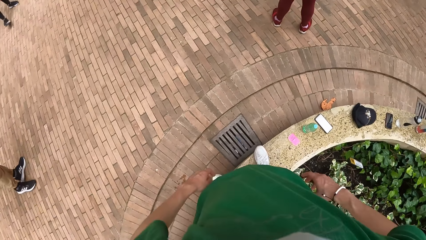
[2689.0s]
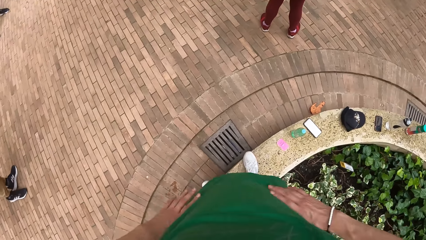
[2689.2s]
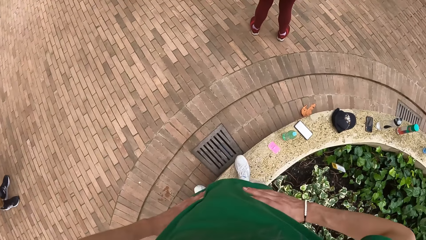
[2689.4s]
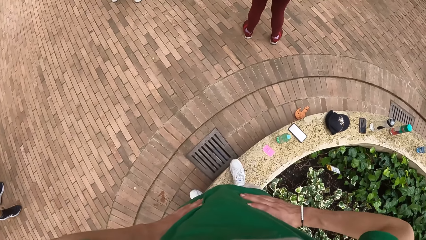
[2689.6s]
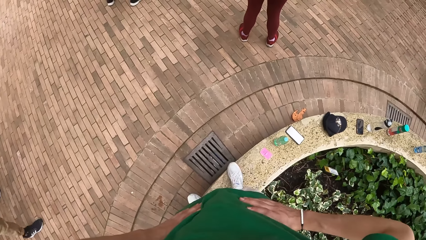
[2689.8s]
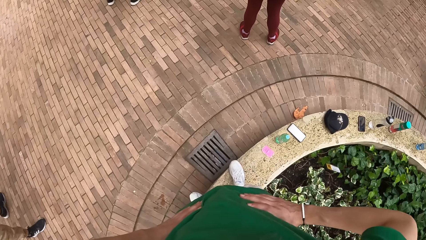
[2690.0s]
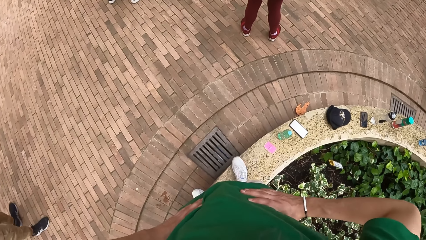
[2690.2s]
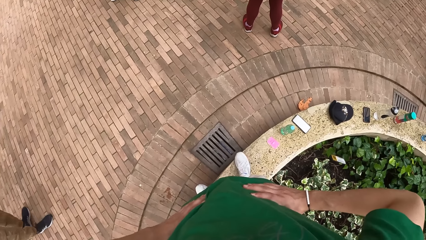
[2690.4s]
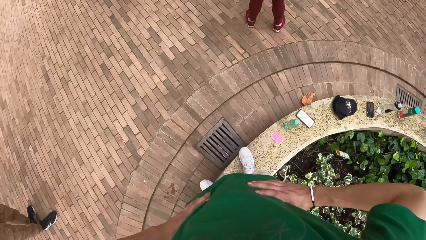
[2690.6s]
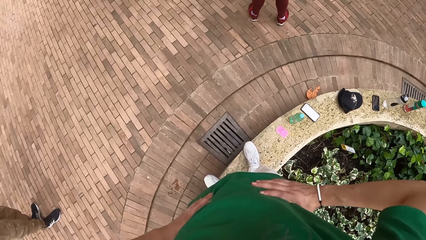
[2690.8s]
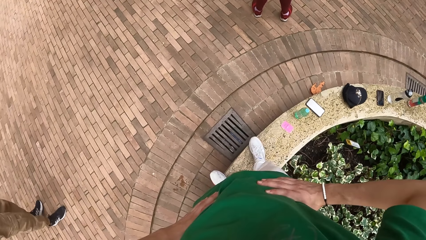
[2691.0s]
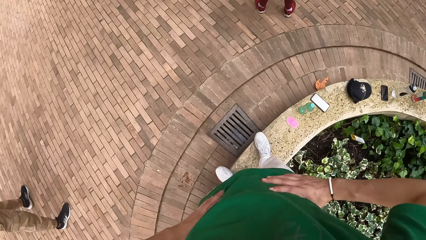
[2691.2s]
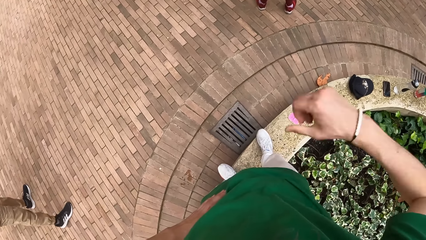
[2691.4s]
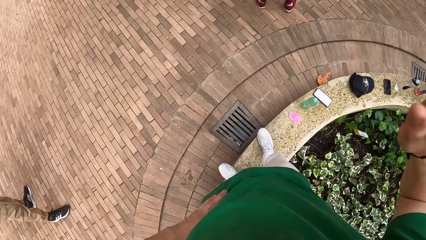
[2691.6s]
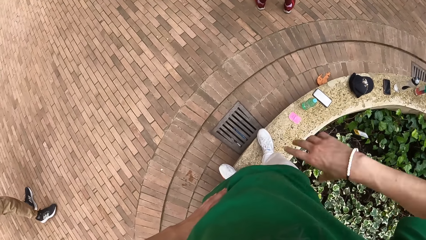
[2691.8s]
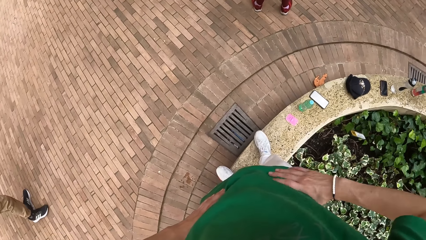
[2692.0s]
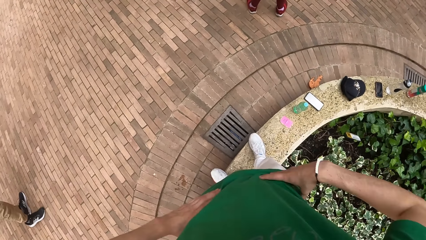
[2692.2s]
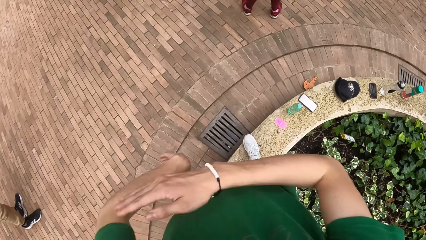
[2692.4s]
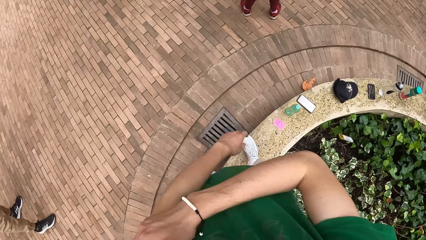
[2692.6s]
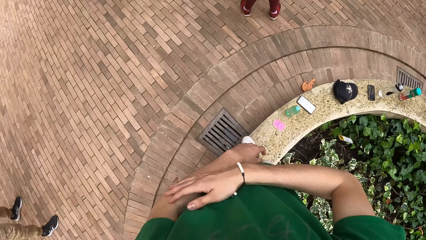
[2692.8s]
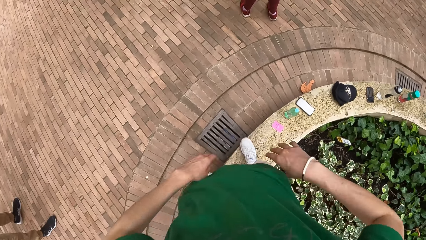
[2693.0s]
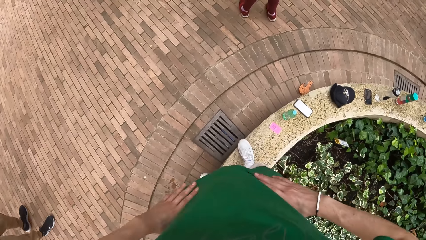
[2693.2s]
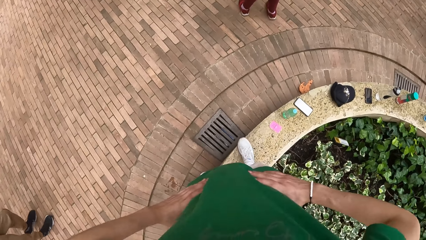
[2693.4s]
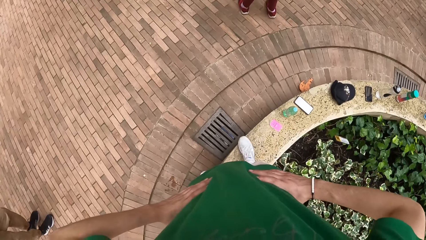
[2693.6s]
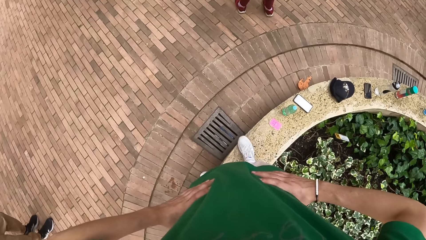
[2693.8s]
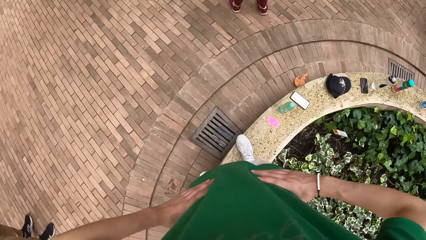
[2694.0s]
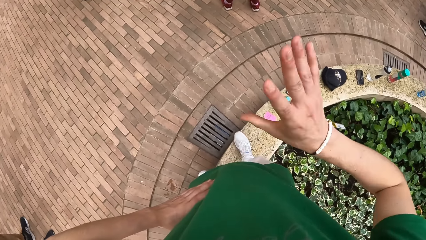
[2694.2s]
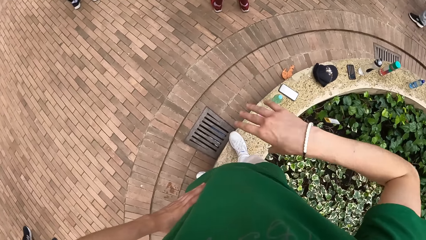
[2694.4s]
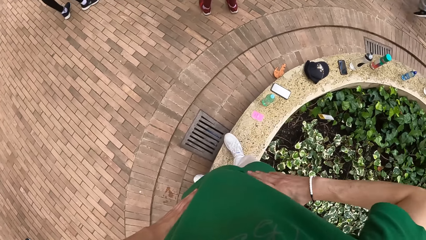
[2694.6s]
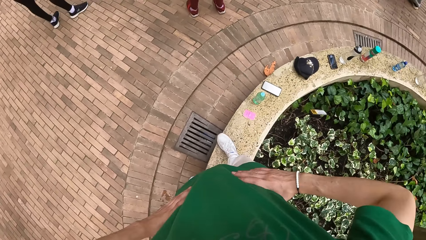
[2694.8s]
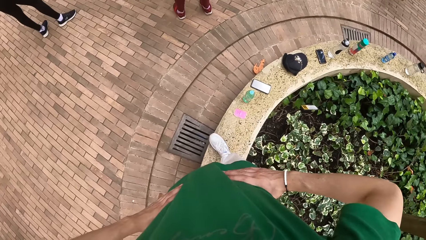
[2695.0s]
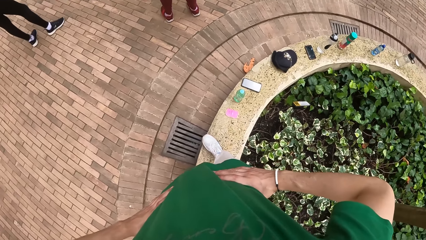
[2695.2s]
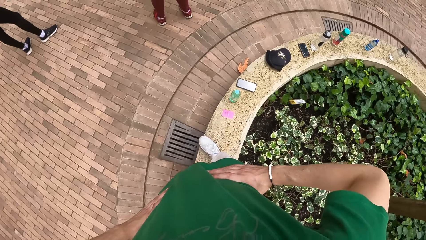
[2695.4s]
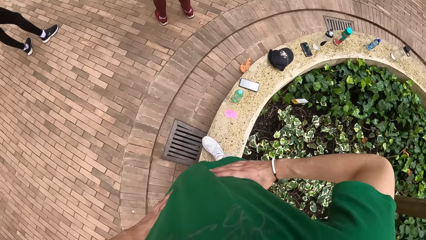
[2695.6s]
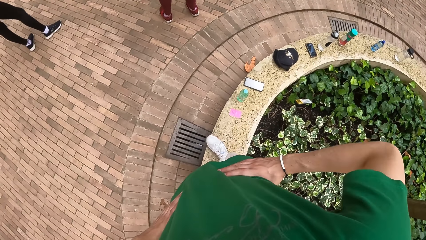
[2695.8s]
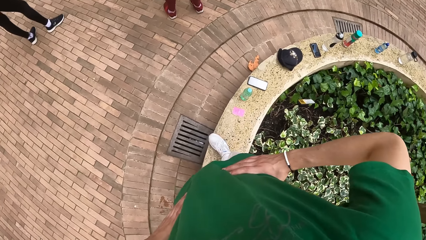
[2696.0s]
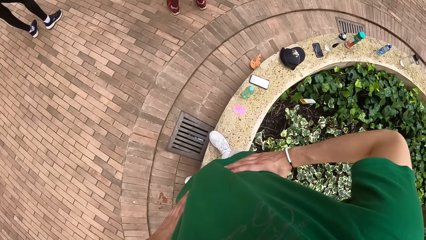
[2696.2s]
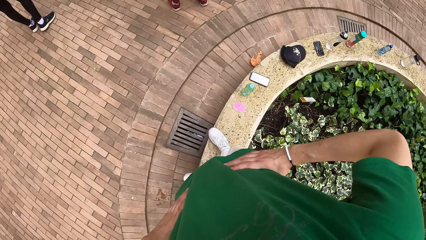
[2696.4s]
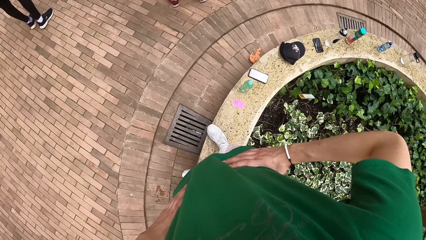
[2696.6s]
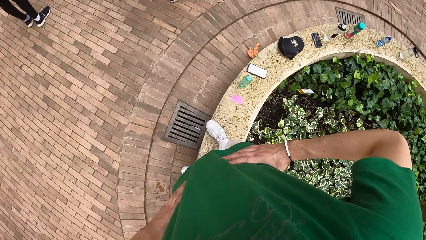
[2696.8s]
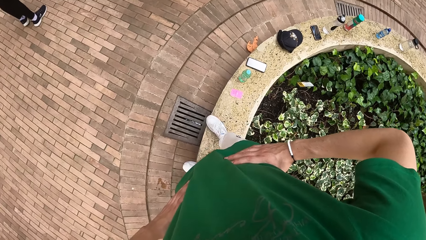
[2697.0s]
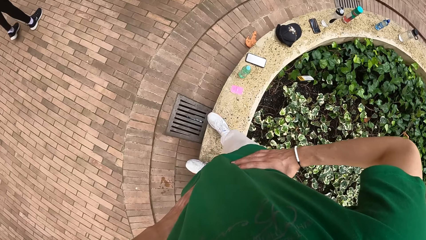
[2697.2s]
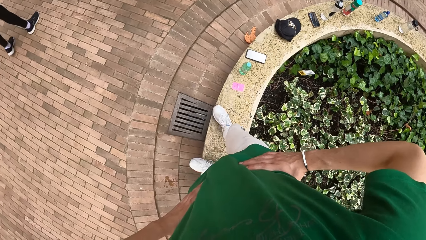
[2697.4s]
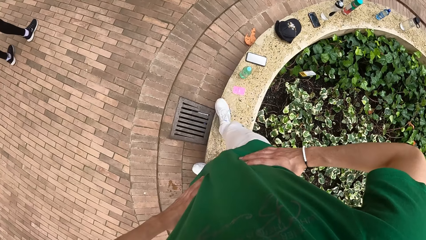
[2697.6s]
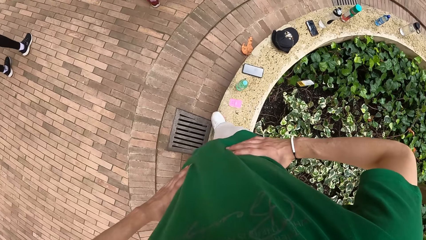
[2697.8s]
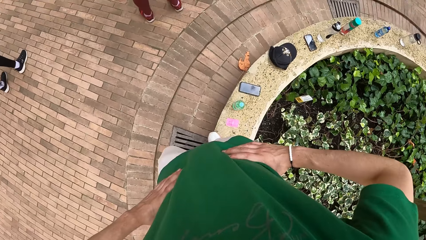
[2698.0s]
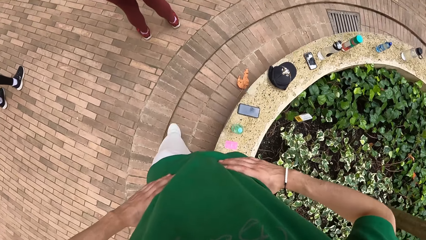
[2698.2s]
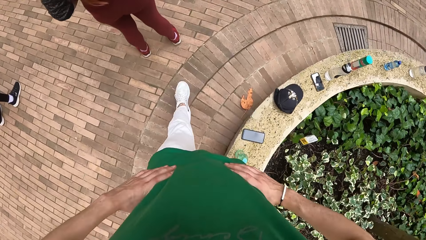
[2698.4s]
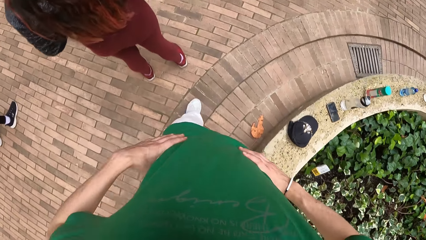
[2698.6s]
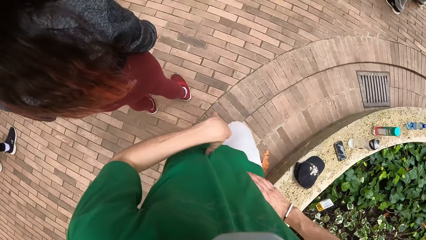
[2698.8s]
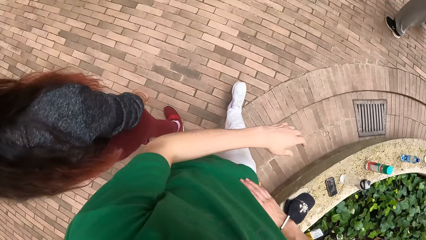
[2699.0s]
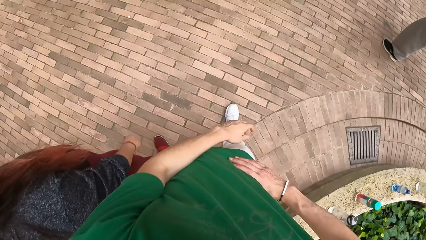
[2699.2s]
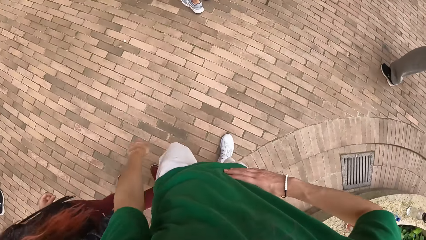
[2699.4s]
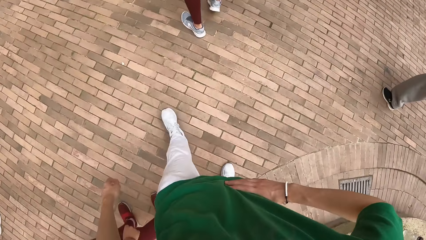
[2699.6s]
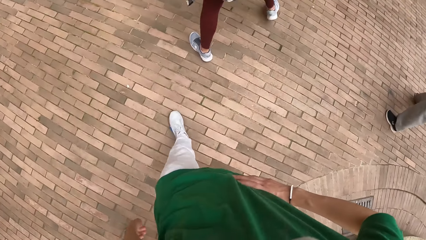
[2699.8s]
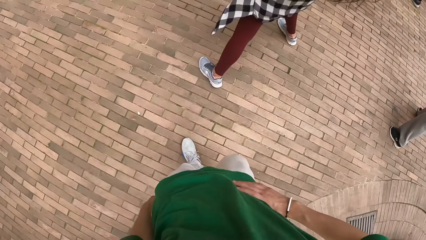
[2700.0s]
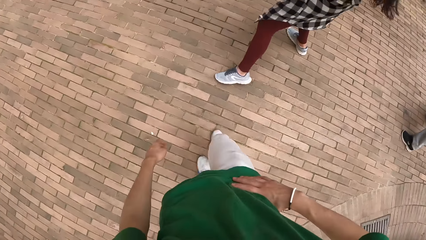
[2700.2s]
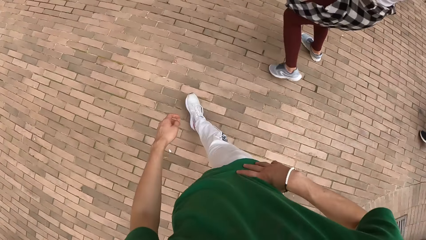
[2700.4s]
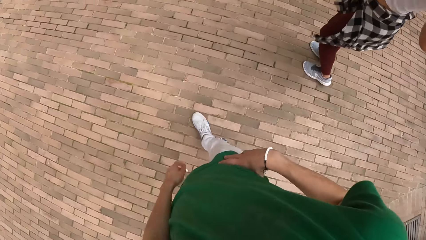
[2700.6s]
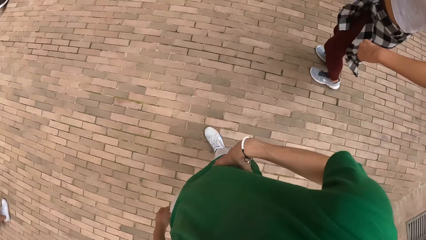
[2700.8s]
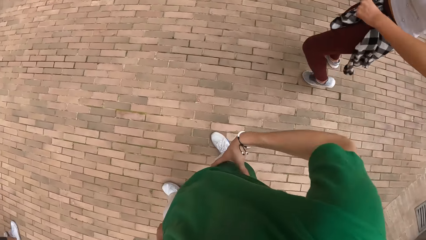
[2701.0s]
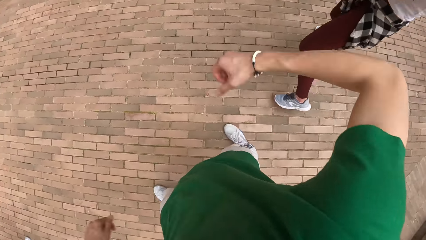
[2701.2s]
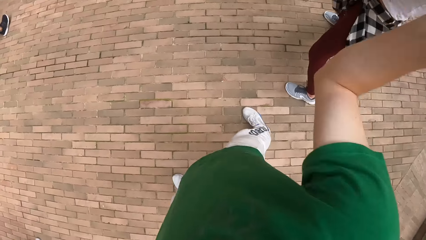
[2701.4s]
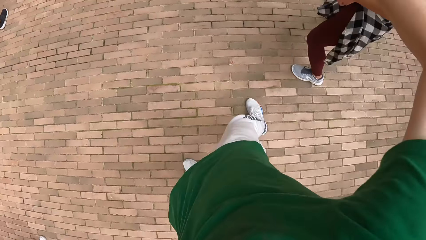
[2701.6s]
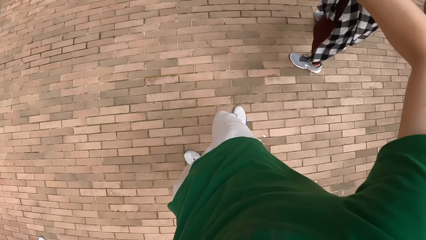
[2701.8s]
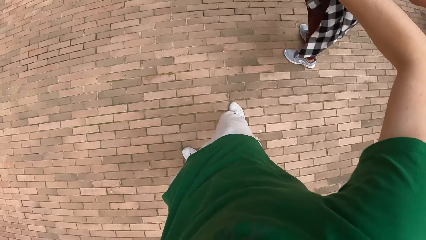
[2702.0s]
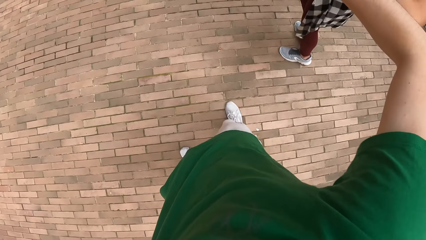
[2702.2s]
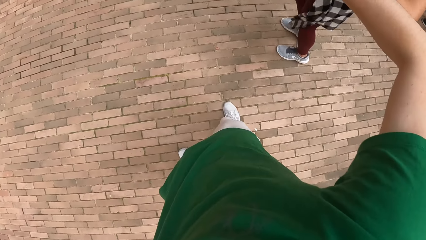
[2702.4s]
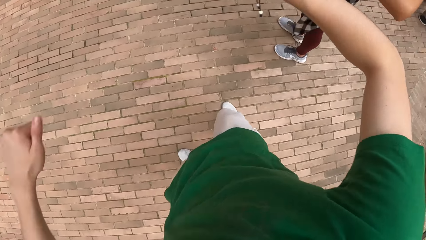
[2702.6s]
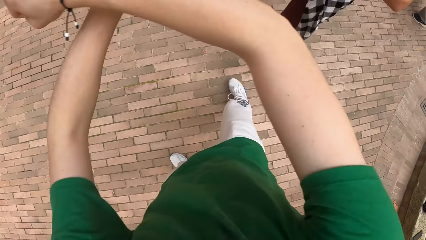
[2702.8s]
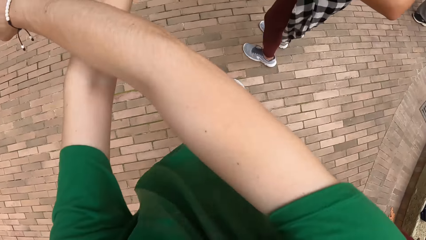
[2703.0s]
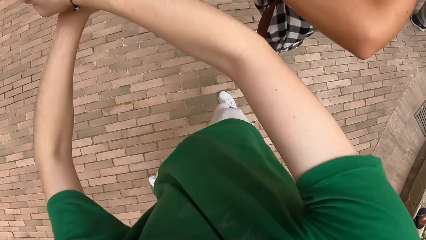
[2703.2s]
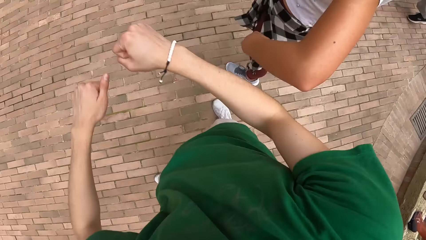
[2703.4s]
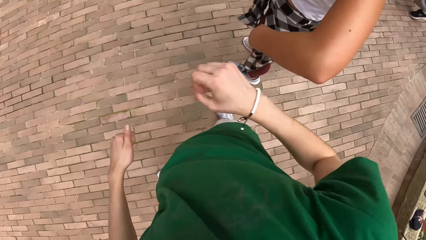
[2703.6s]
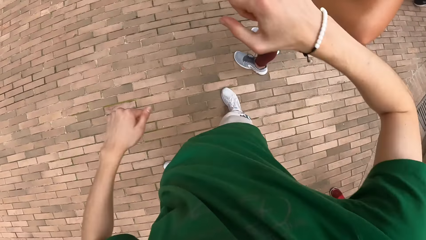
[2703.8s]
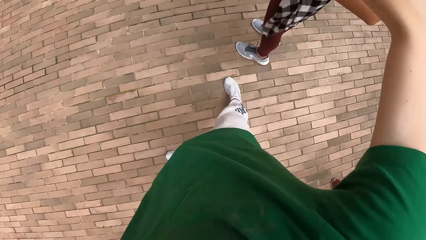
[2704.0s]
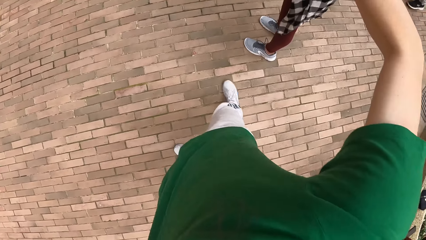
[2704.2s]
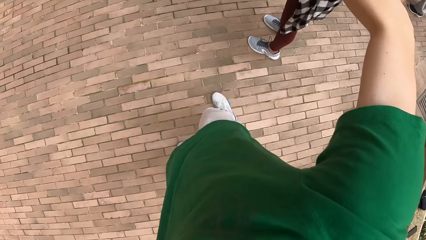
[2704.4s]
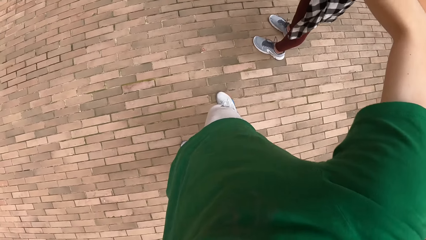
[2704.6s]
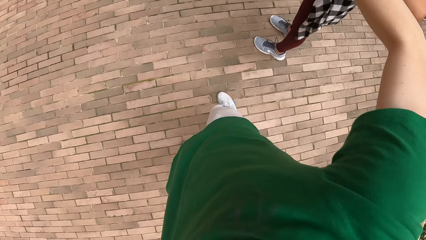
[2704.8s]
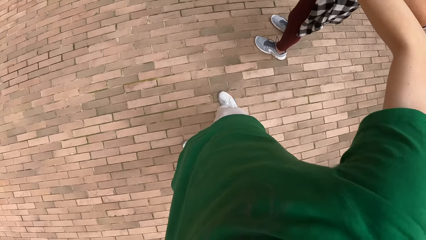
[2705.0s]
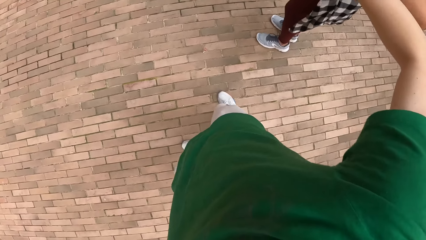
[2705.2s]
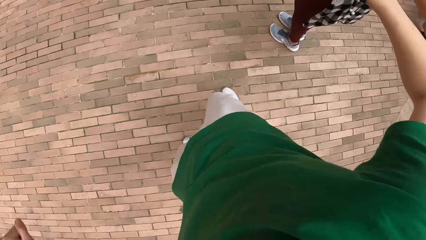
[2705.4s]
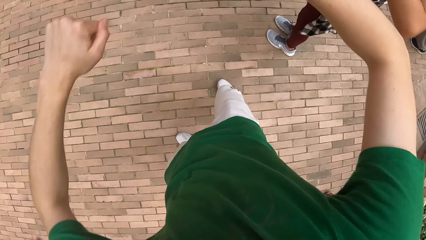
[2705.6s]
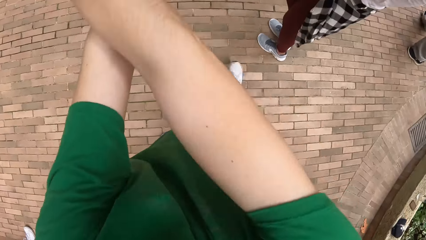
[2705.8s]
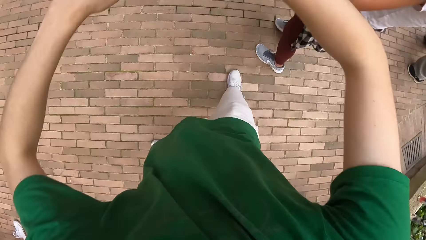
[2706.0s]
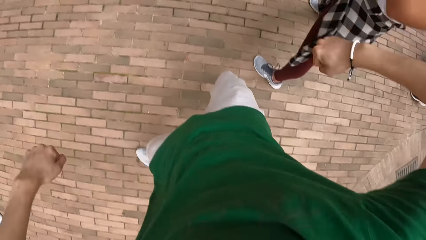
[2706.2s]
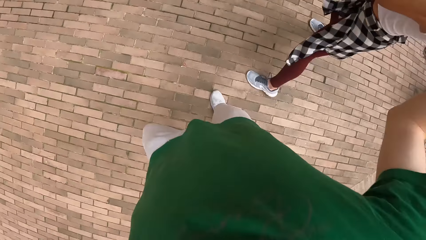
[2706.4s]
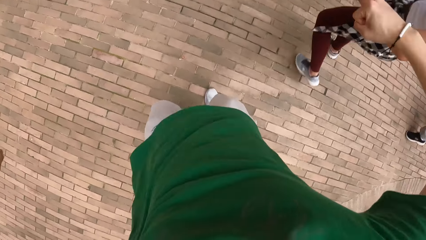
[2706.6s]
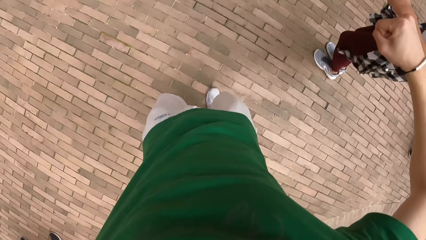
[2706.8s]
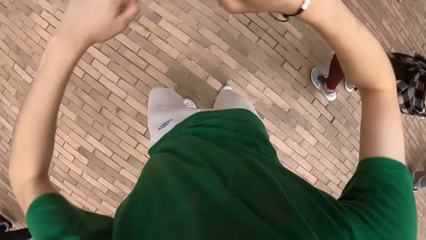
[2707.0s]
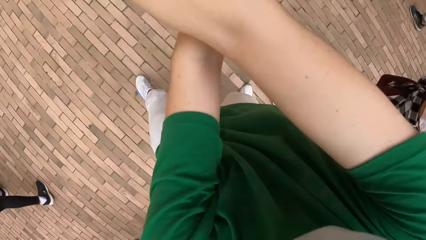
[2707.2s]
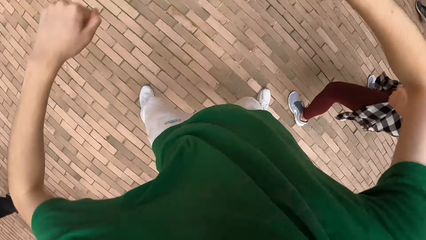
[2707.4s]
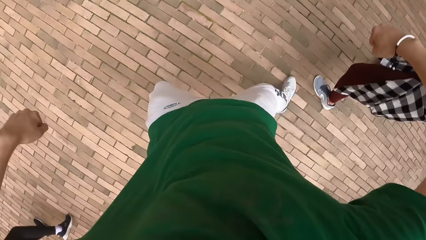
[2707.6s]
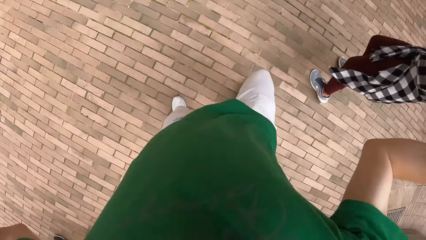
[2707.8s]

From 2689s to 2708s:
The camera wearer holds his waist with both hands. He stretches his hand. He holds his waist. He moves his hands. He holds his waist. He moves his hands. He holds his waist. He walks around. He dances. A lady dances beside the camera wearer. The camera wearer swings both hands.
